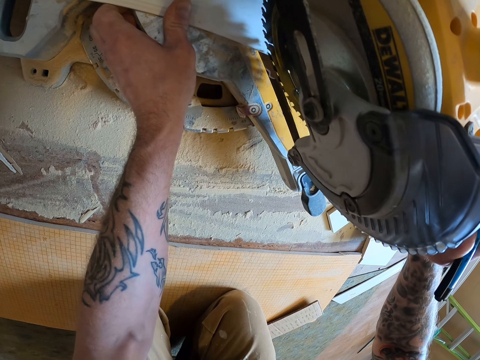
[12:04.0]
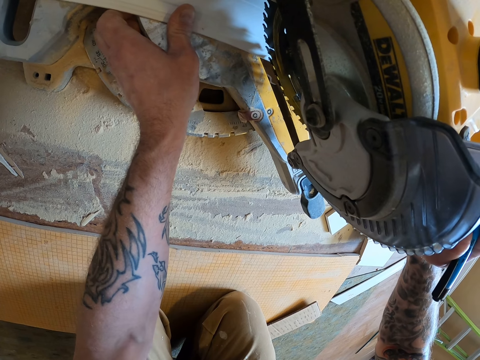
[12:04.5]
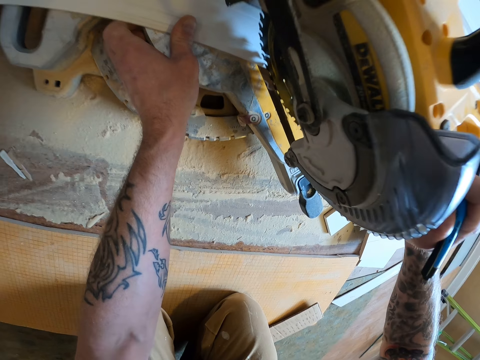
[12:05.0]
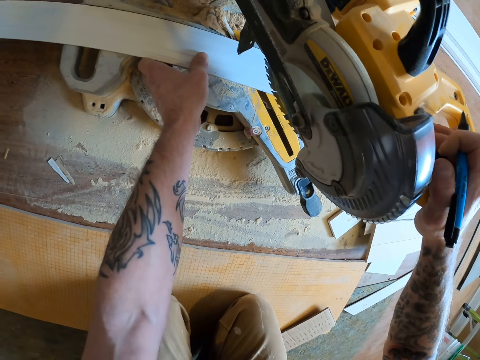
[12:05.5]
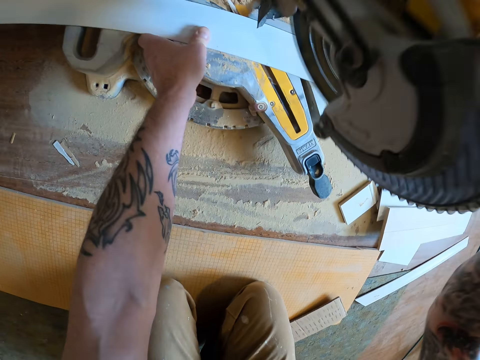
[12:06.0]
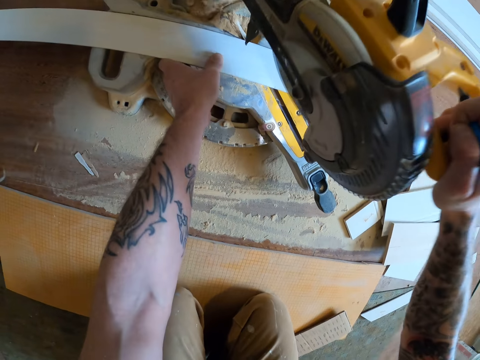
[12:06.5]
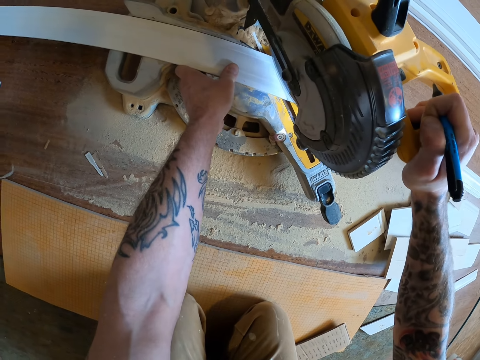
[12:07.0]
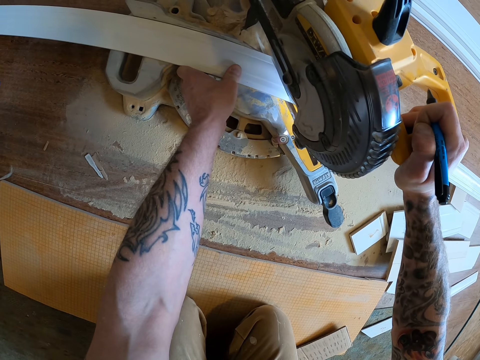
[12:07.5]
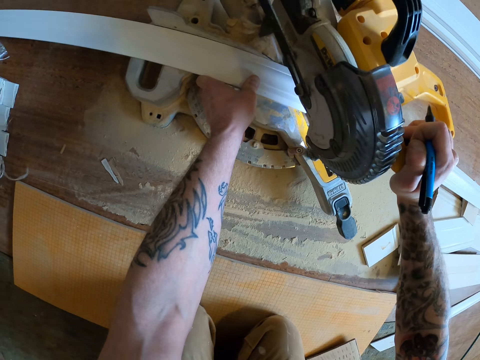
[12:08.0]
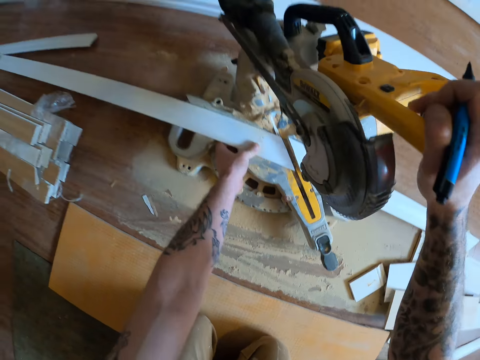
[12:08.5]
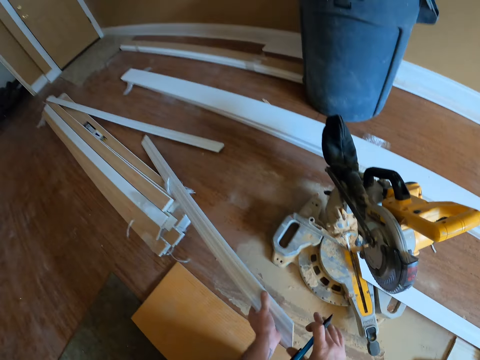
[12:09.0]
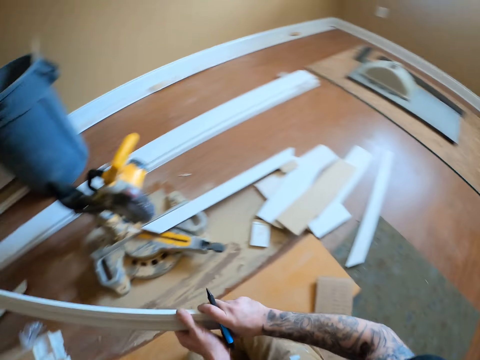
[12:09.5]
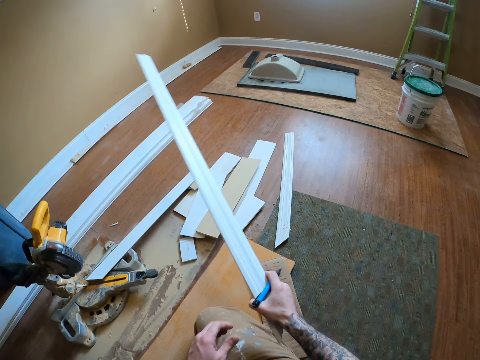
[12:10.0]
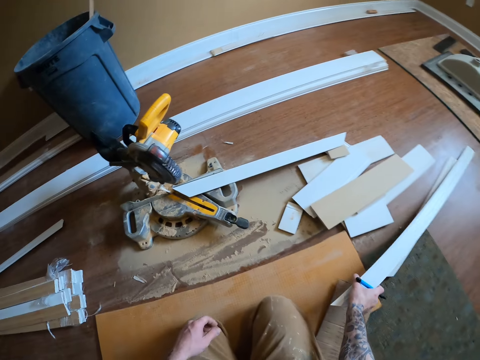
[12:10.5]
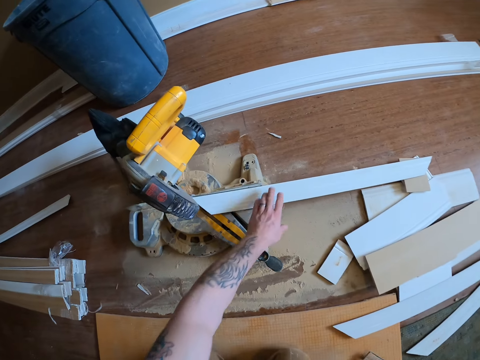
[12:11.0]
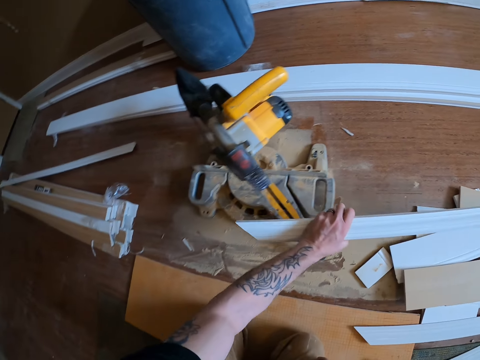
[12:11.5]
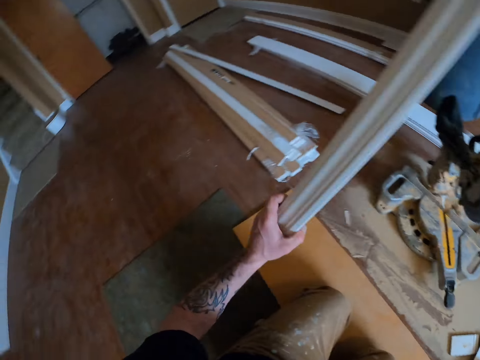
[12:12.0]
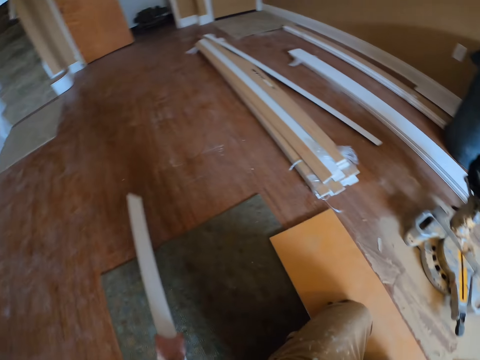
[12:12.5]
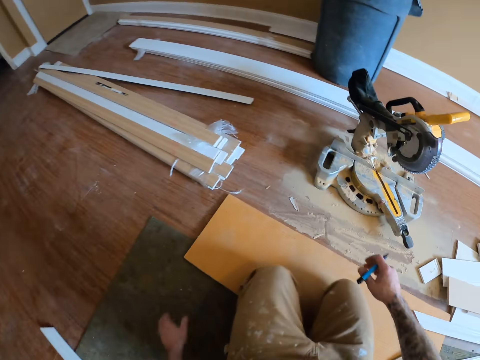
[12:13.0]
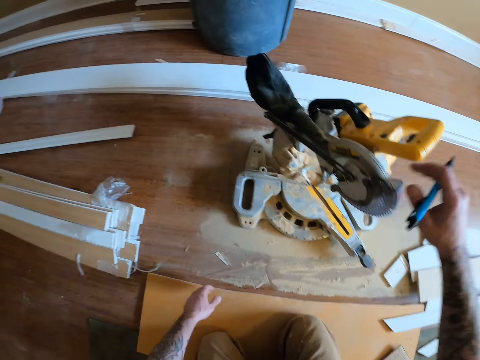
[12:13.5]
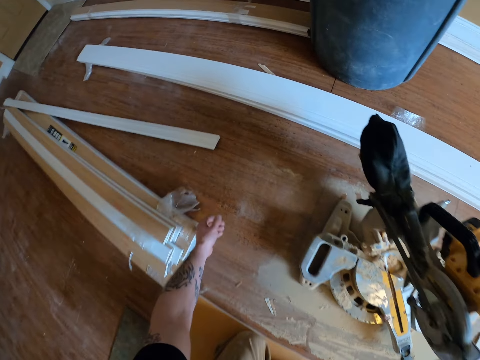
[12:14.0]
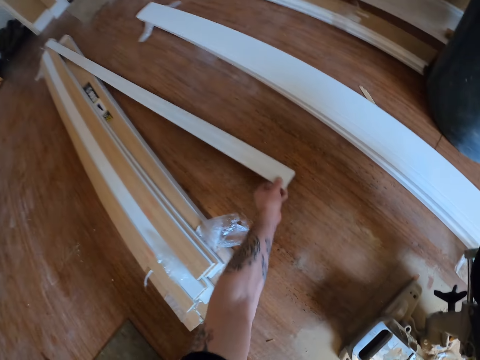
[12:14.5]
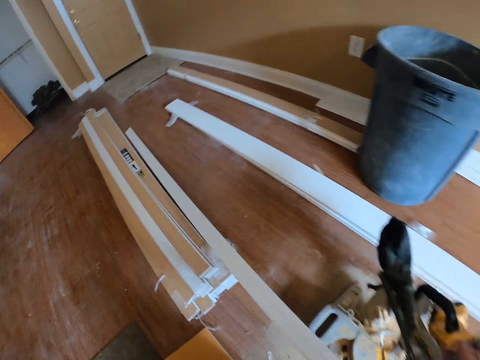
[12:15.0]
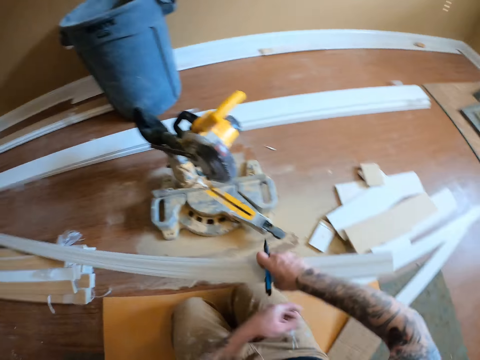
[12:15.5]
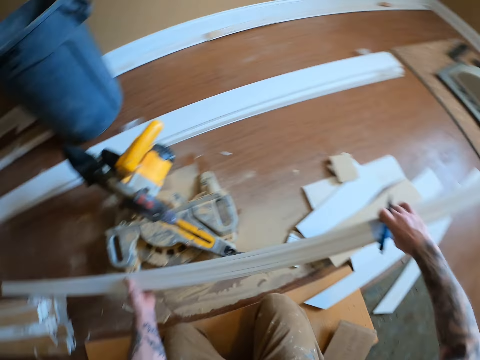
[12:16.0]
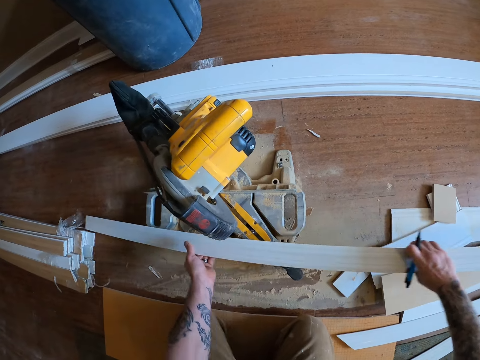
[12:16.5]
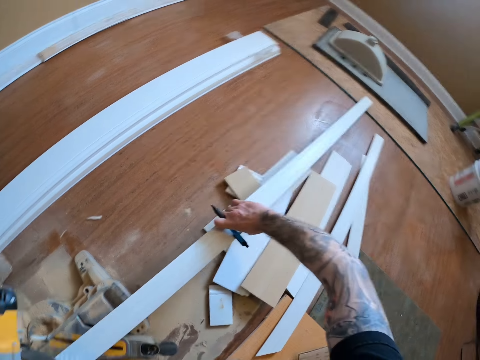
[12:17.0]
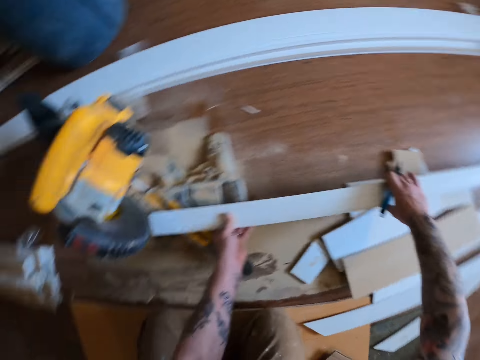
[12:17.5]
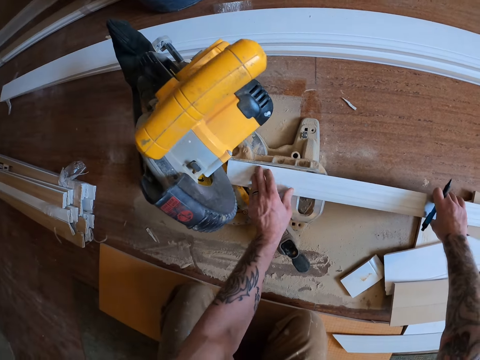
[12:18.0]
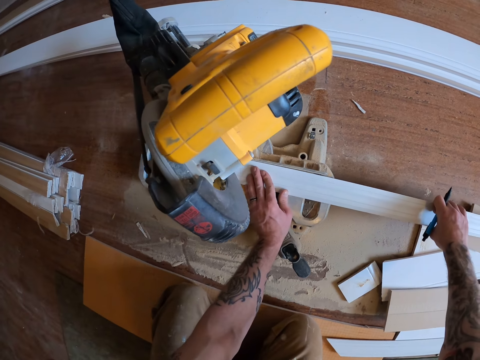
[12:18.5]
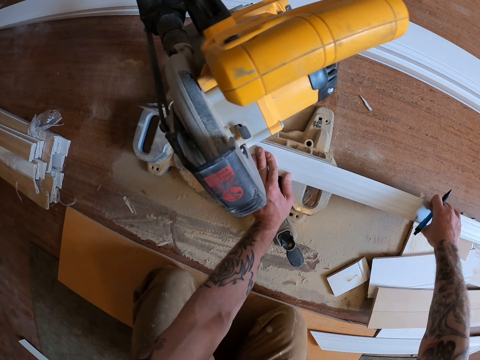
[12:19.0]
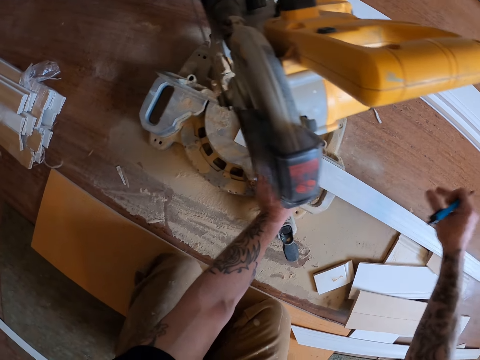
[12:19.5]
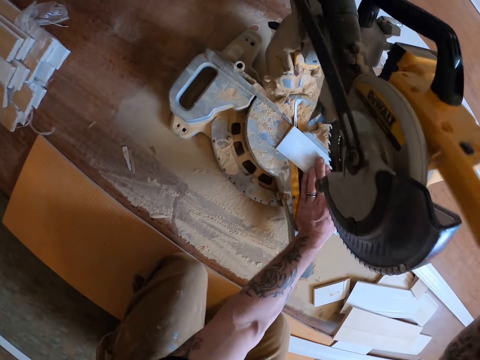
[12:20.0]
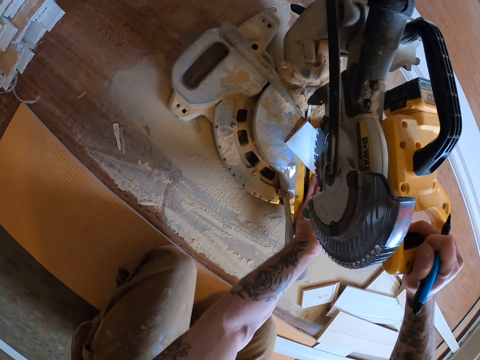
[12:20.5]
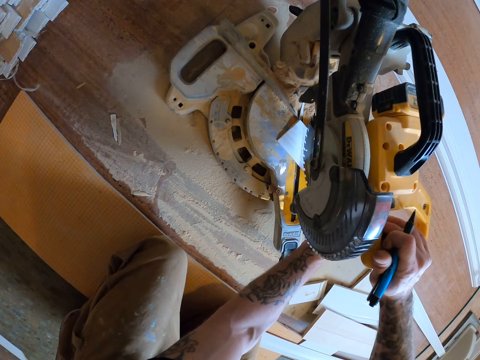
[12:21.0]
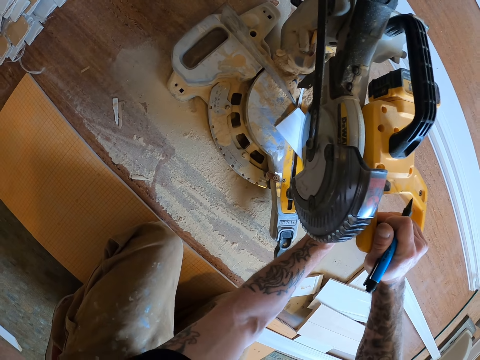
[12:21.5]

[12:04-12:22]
The camera wearer cuts the wood strip or plank with the wood cutter machine or circular saw. They pick up one half of the wooden plank from the base of the circular saw. They drop the half of the wooden plank on the floor. They pick up another half of the wooden plank from the base of the circular saw. They drop the half of the wooden plank on the floor. They hold the wood cutter machine. They pick up the wooden plank from the ground. They place the wooden plank on the cutting base of the circular saw. They cut the wooden plank with the circular saw.

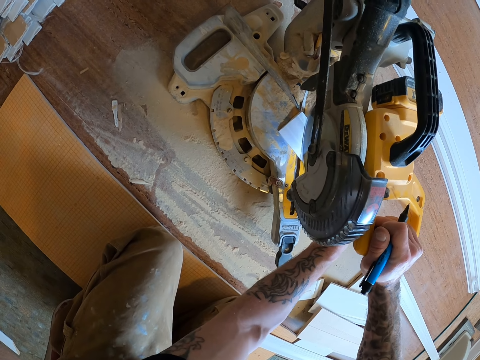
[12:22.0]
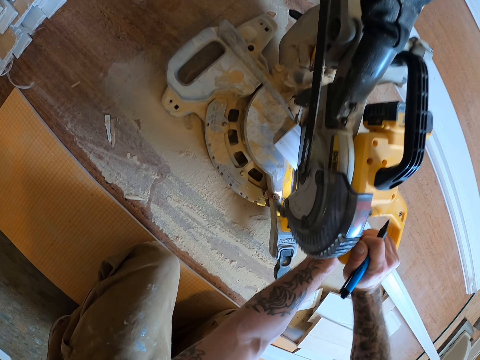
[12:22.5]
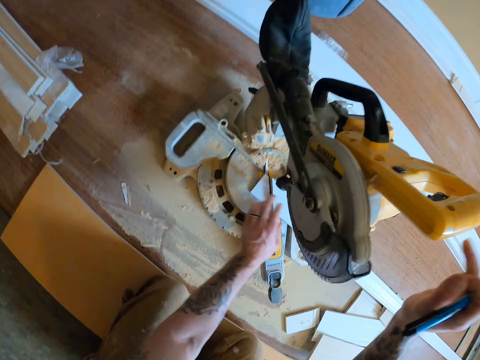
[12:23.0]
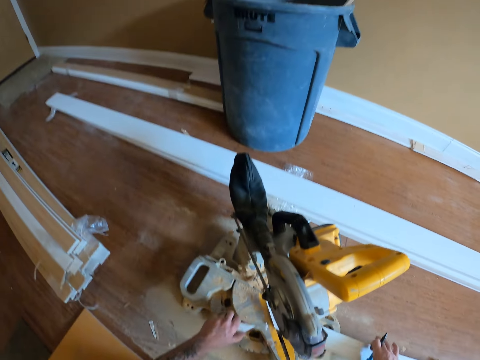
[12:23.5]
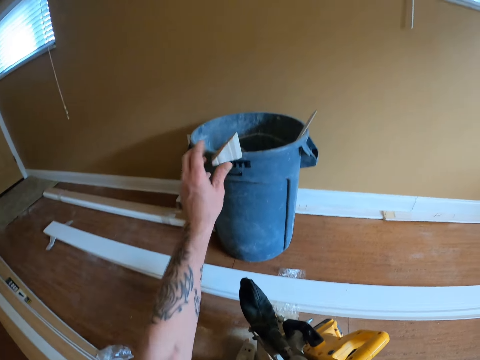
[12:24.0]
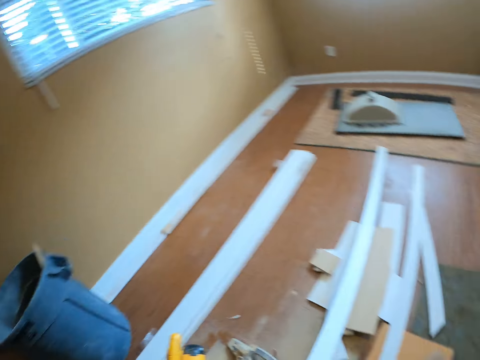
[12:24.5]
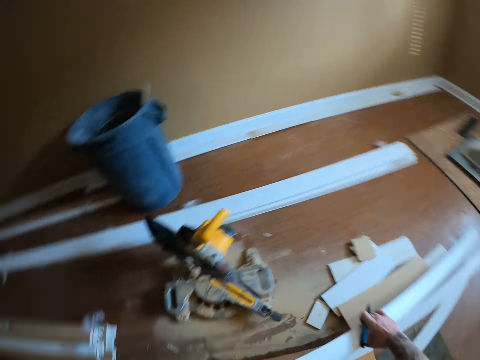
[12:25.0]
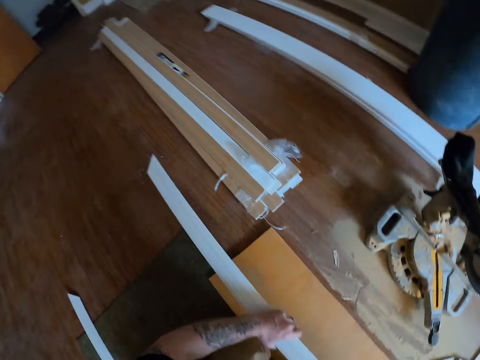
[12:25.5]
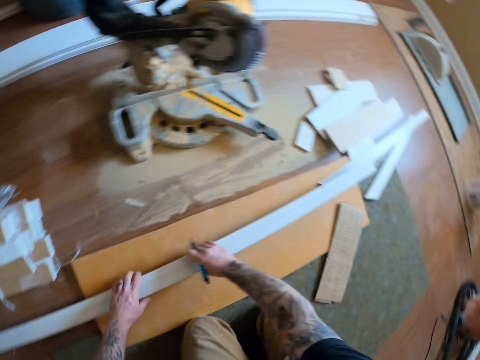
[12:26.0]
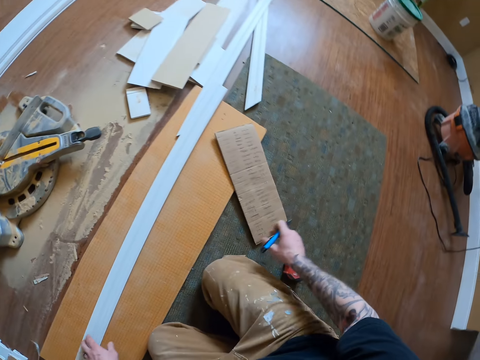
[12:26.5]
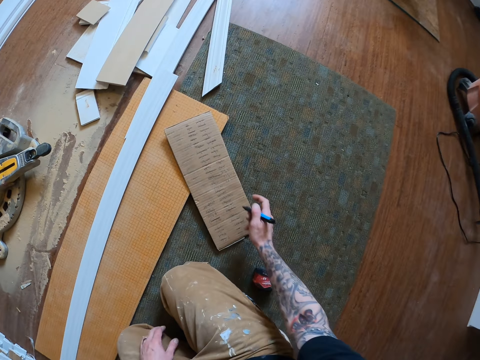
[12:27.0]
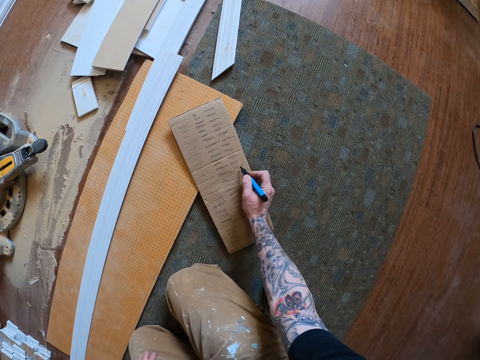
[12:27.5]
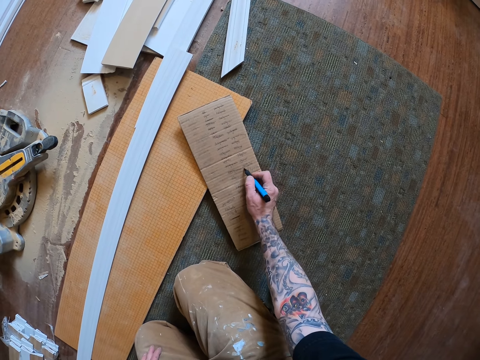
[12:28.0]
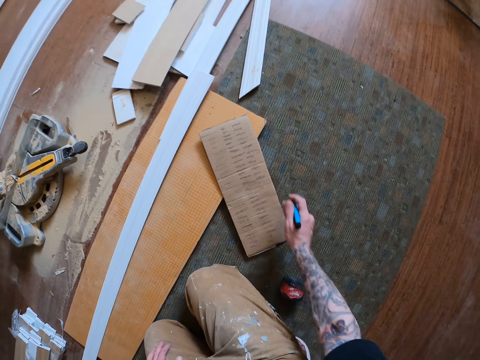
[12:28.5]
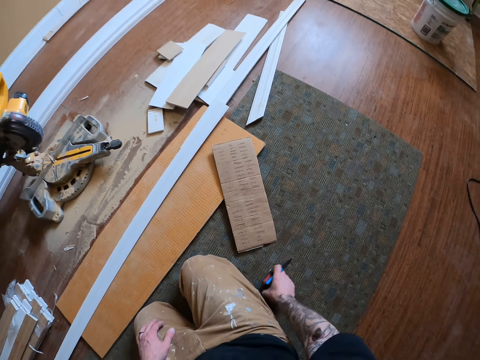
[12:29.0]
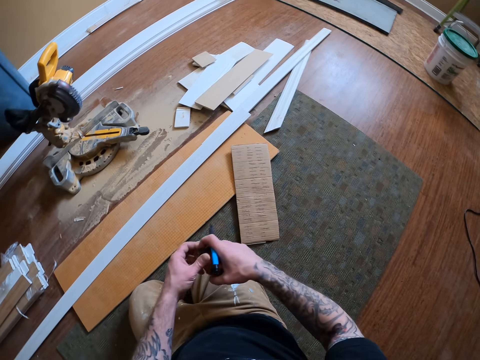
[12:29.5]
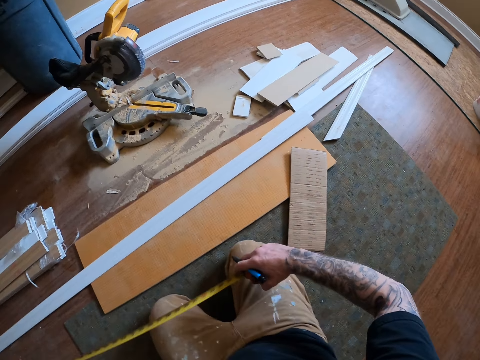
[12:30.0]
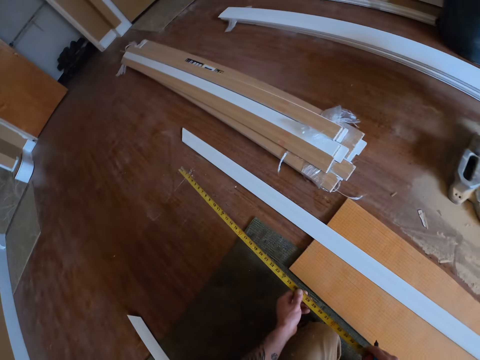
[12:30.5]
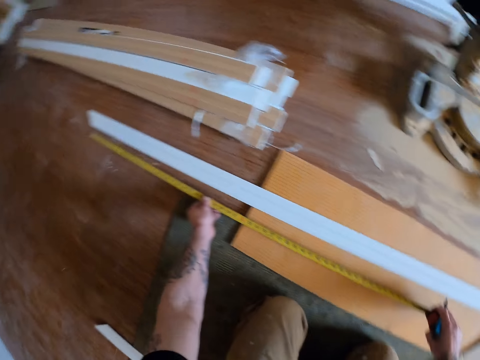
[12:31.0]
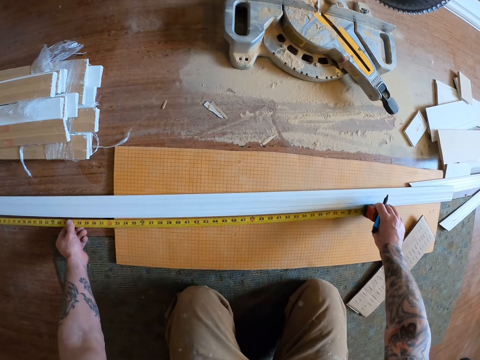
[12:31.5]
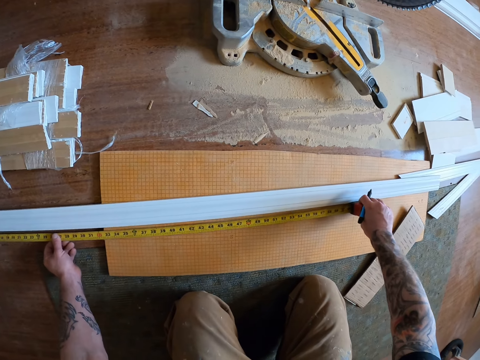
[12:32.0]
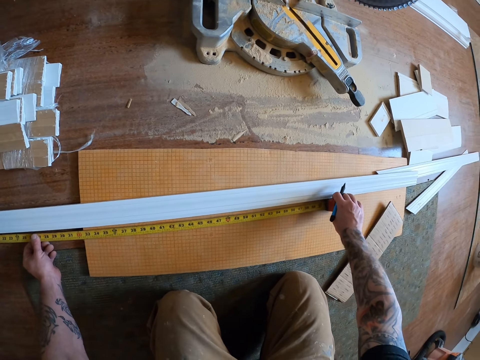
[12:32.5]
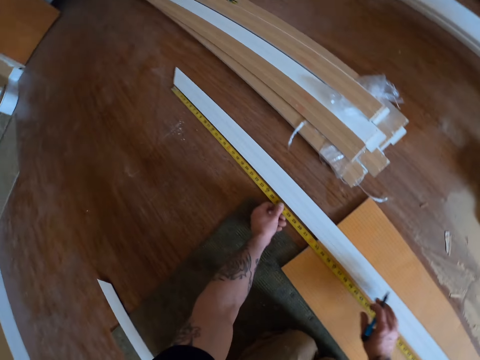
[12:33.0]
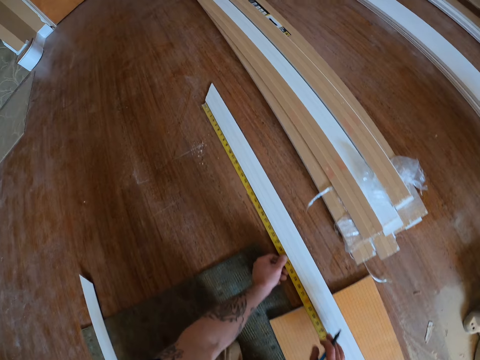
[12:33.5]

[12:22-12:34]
The camera wearer adjusts the wood cutter machine. They pick up the wooden strip piece from the wood cutter machine. They throw the wood strip piece in the trash bin. They pull the wooden strip or plank on the floor. They adjust the wooden plank. They scribble on the cut-up rectangular piece of carton with a pen. They pick up the tape rule or measure from the ground. They pull the tape measure. They measure the wooden plank with the tape rule.
